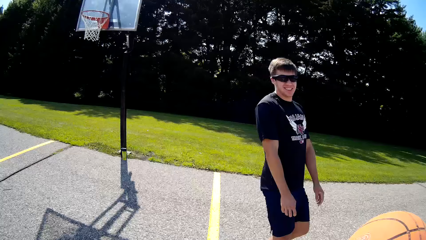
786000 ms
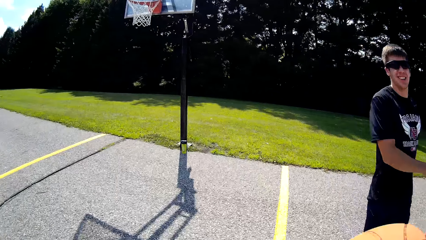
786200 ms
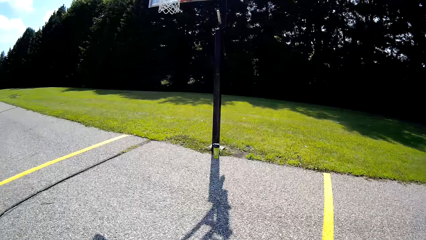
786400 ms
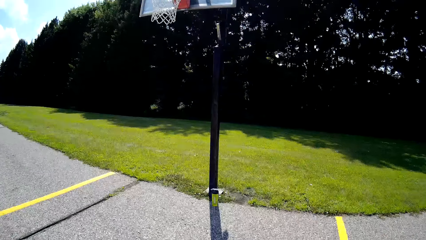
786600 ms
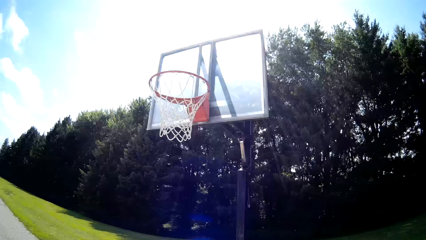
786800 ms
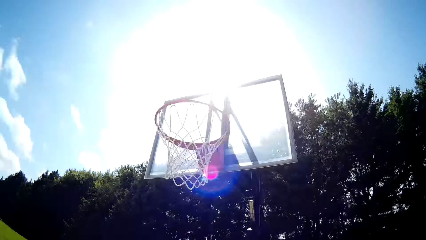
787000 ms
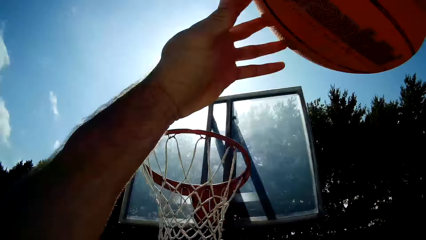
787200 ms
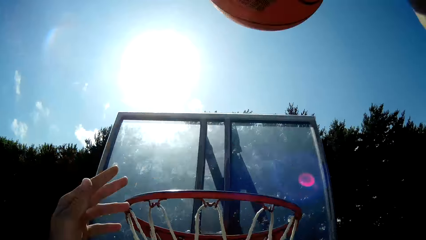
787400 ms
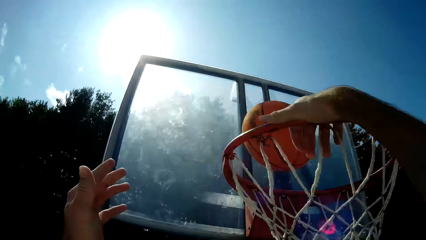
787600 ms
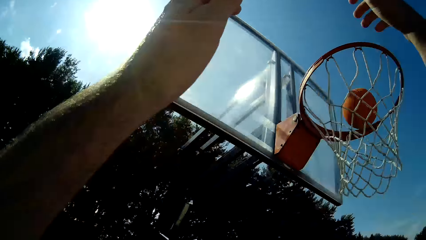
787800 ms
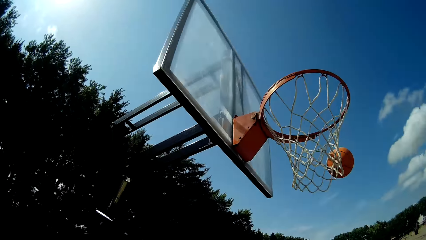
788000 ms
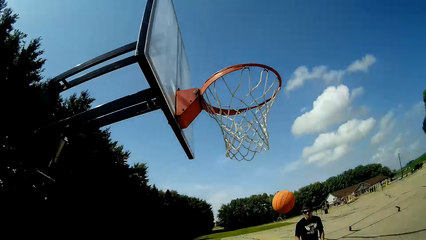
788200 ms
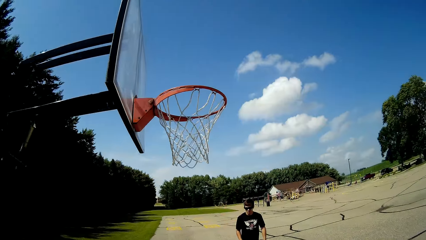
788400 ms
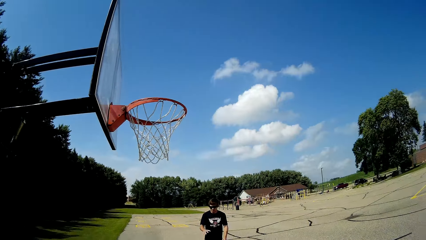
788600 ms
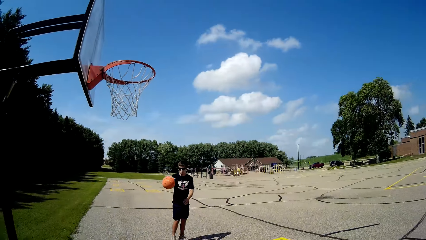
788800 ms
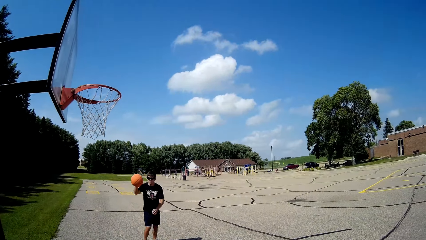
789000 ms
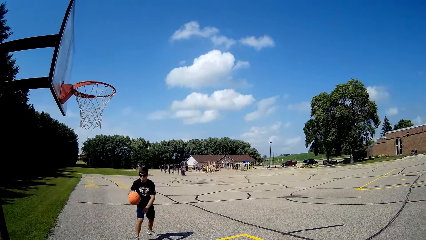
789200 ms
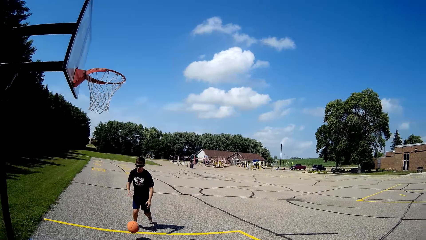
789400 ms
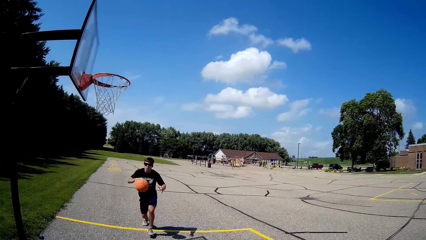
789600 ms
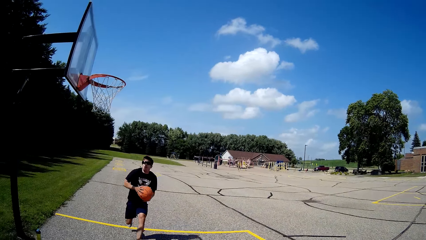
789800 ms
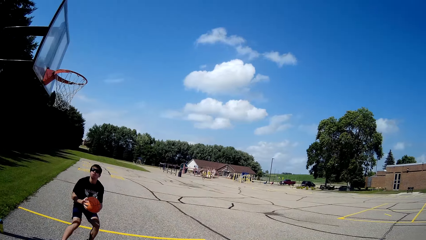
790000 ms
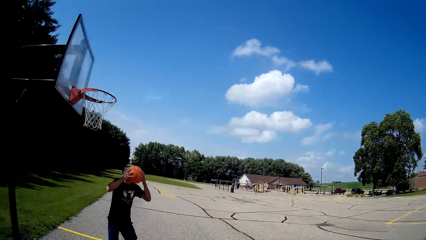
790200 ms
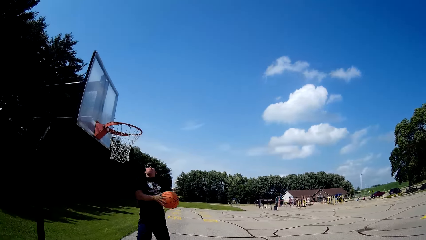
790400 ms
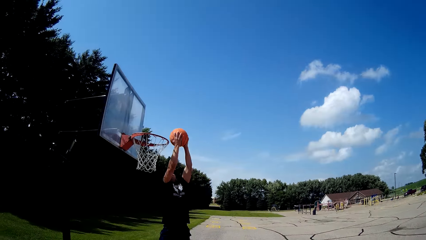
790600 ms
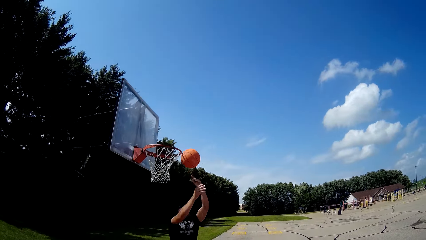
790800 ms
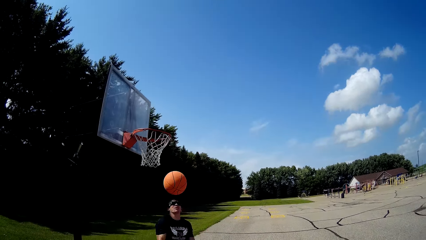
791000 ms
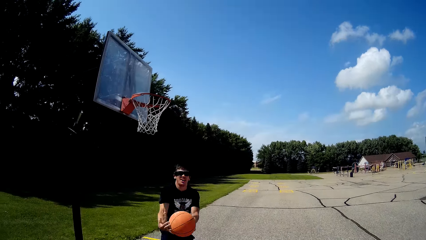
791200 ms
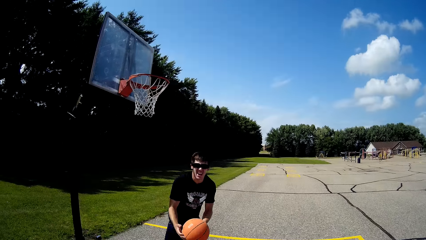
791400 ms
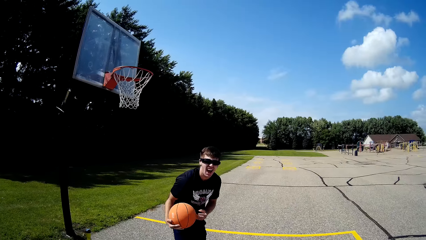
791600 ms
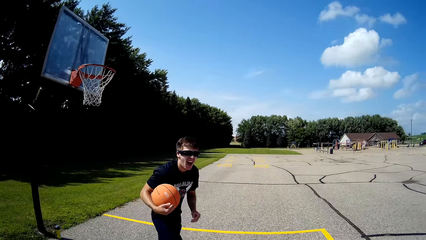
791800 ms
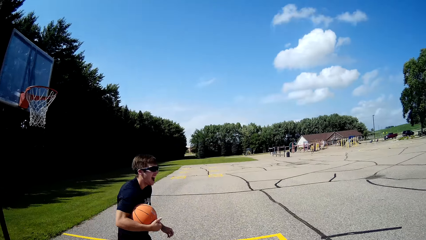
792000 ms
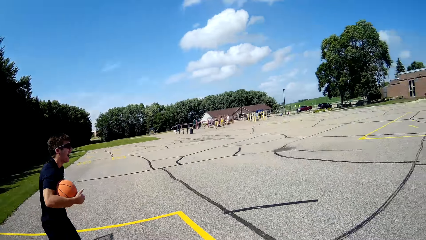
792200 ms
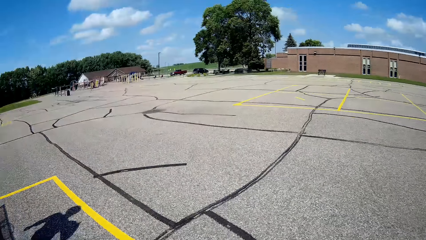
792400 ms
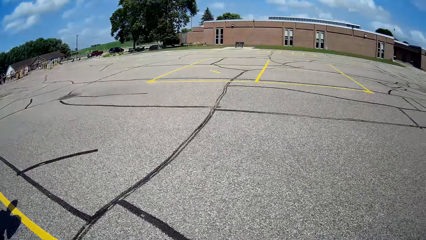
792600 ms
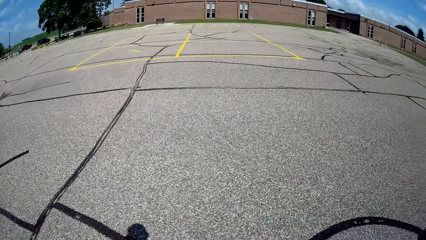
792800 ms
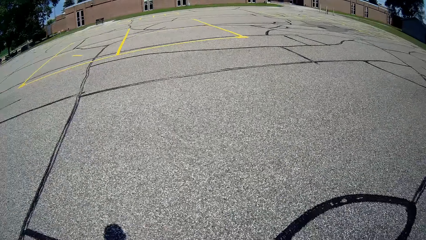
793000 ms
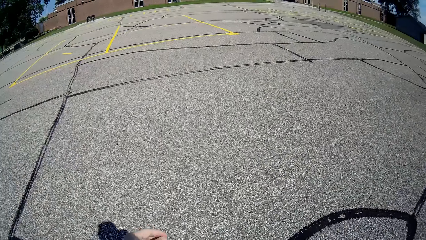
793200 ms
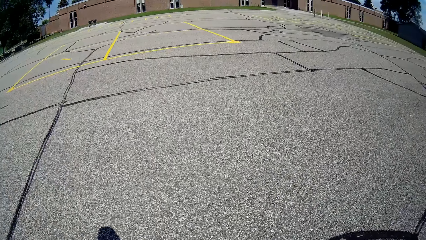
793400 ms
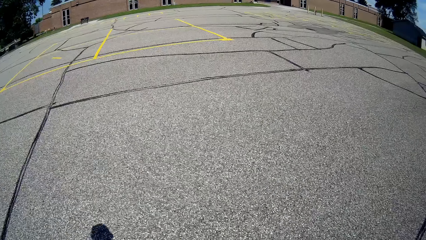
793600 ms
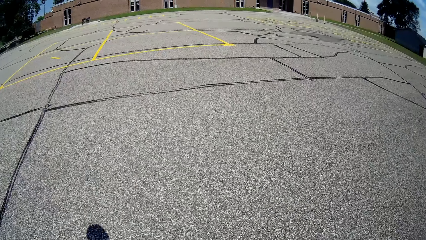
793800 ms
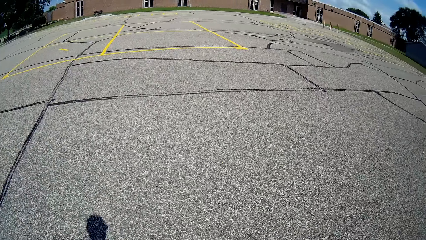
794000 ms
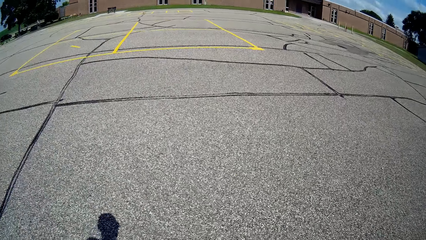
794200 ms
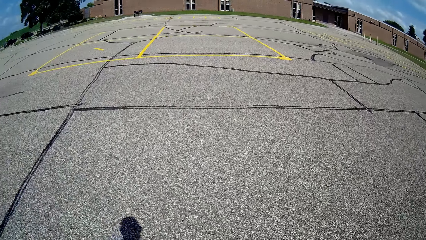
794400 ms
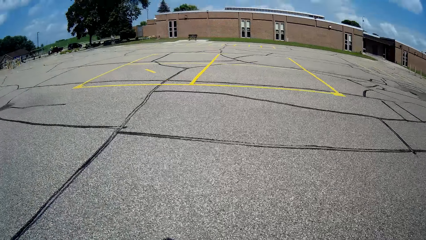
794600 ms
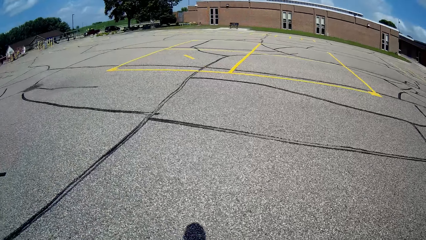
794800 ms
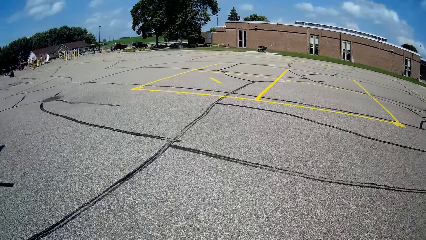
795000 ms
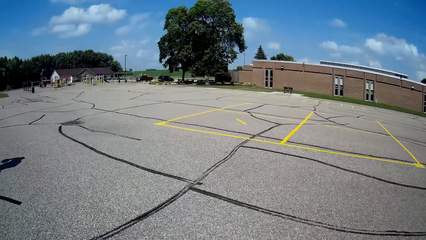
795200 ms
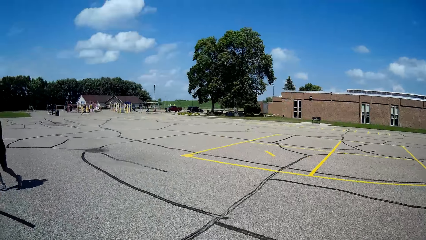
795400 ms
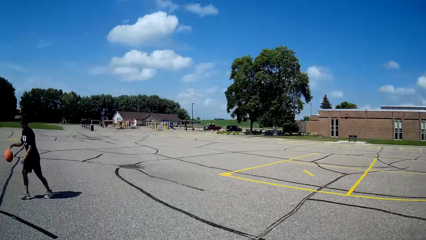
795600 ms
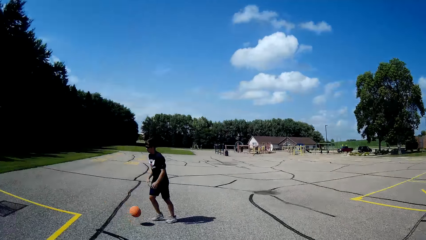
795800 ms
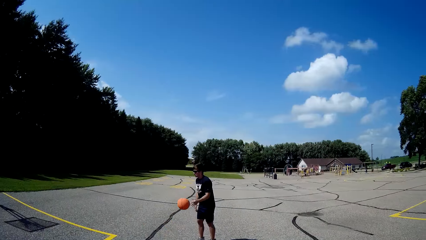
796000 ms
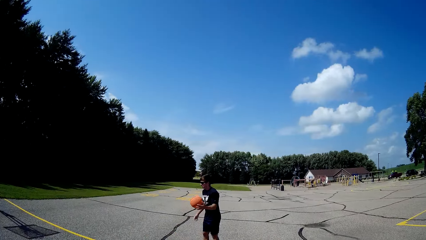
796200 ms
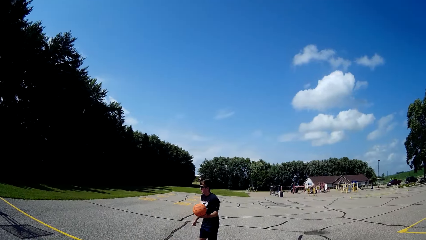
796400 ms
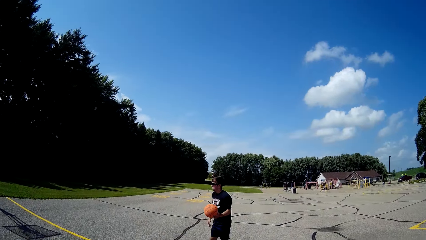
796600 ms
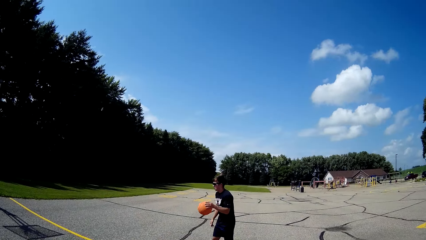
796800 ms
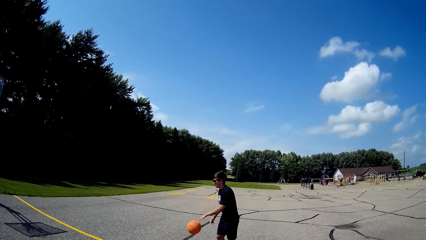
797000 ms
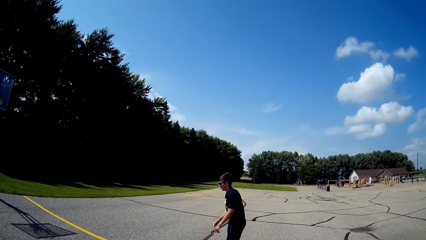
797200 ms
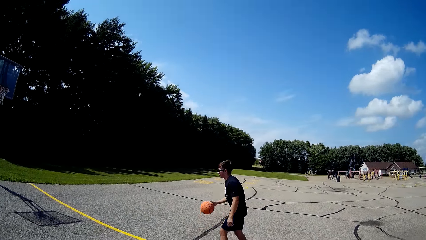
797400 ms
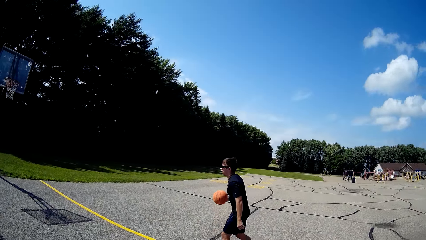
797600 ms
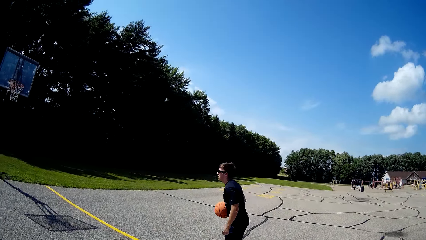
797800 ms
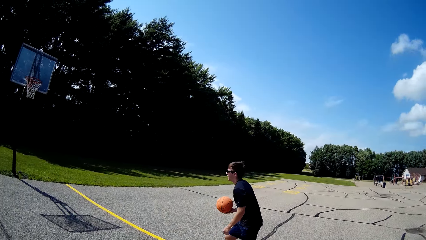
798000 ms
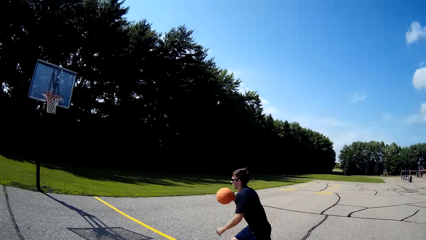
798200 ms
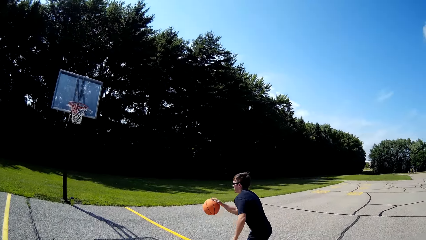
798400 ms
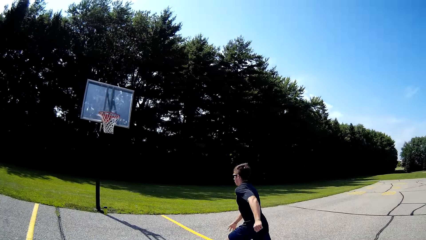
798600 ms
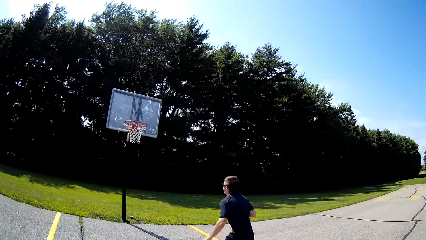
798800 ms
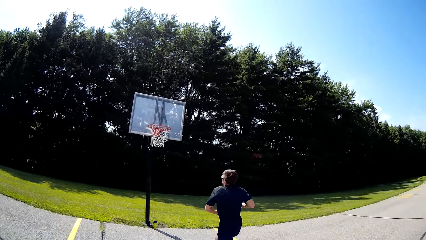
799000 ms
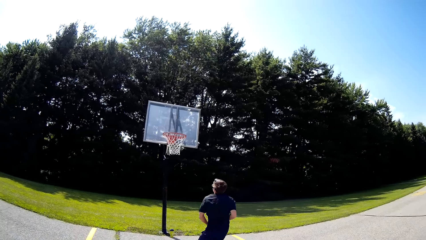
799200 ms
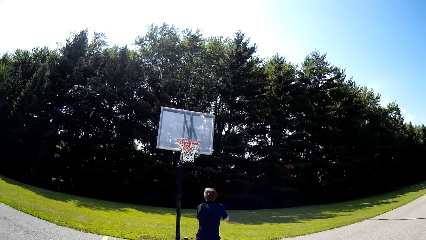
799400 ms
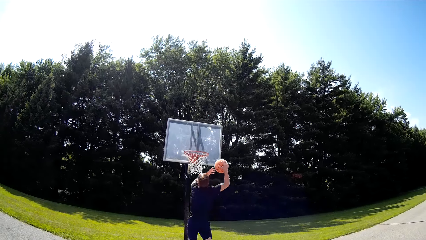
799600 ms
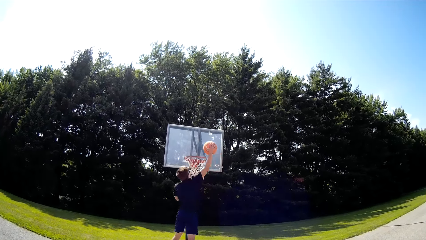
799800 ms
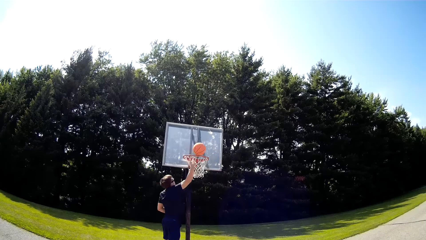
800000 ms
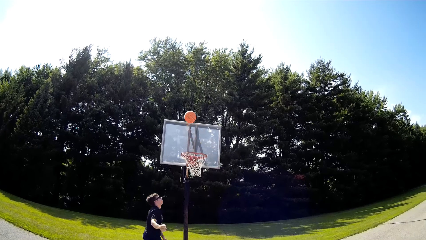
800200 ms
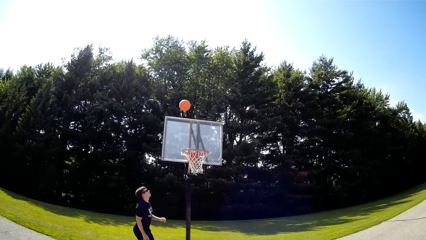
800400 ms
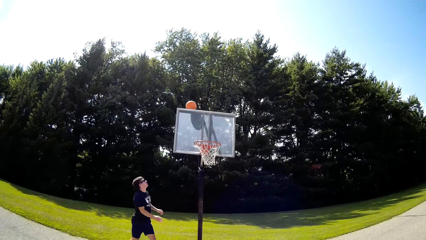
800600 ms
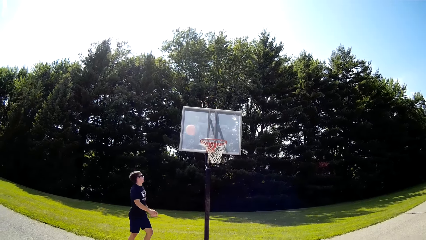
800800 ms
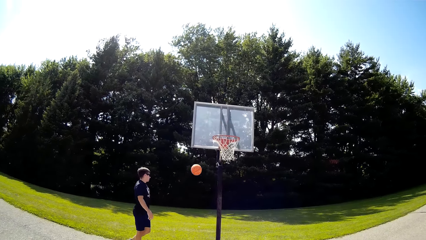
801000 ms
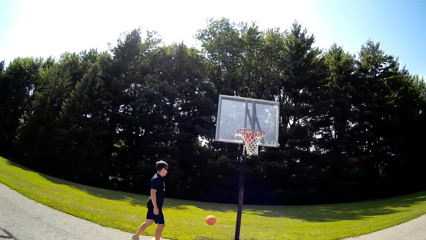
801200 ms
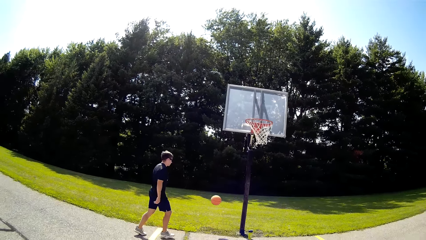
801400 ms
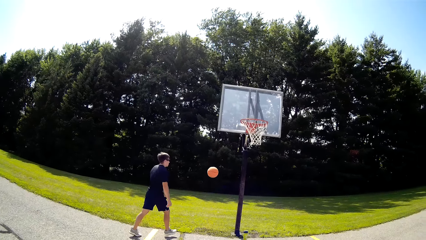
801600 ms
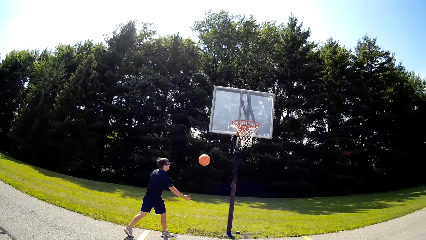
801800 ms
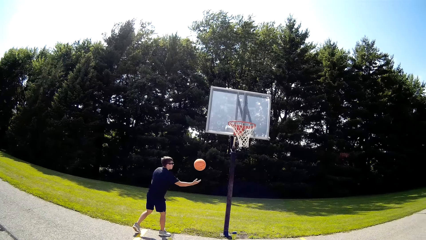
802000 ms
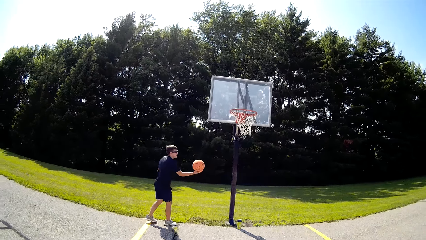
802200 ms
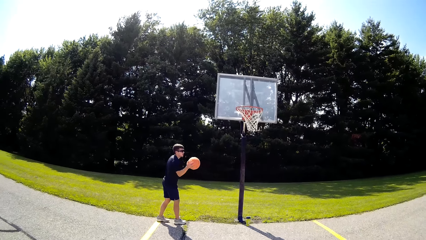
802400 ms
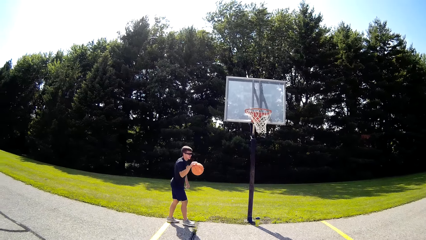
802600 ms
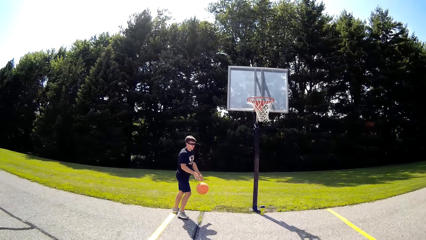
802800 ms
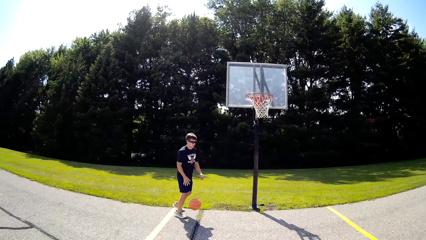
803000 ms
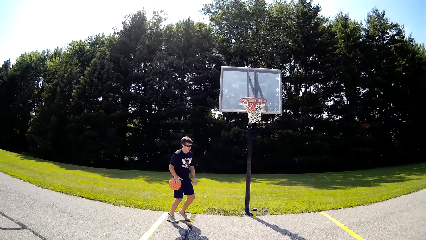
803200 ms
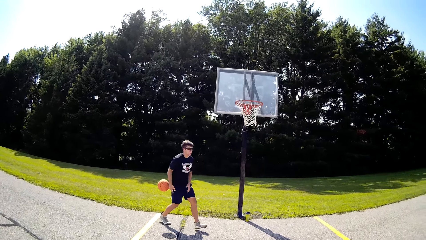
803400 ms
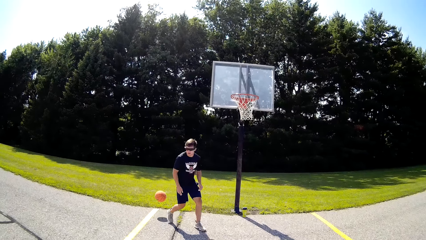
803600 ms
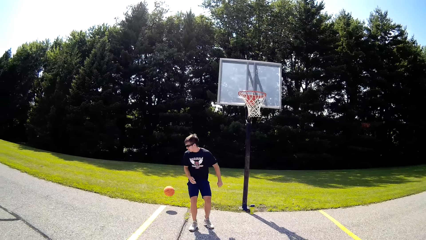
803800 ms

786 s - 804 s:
The camera wearer takes a ball and dunks the ball. A person dunks the ball. The camera wearer walks around. The person dribbles the ball. The camera wearer looks at the person. The person dunks the ball.
